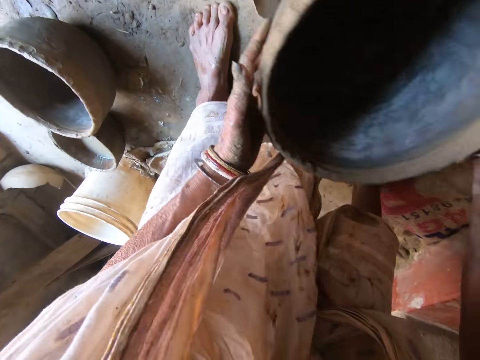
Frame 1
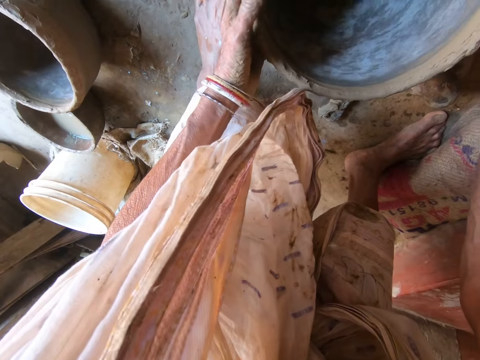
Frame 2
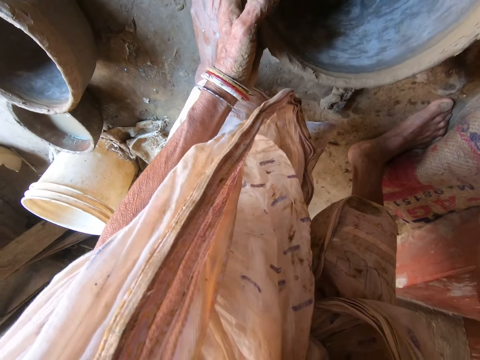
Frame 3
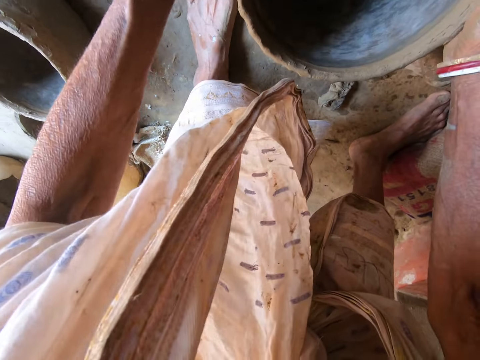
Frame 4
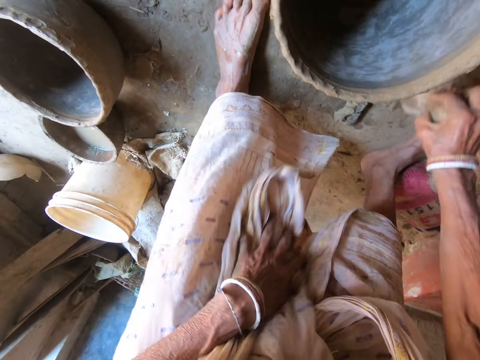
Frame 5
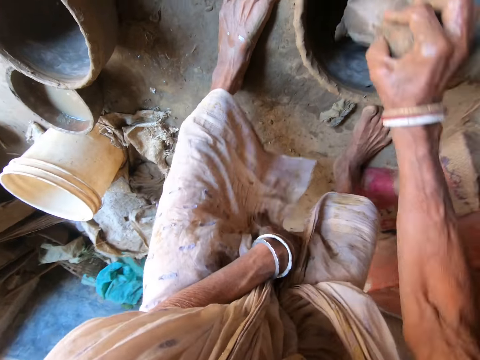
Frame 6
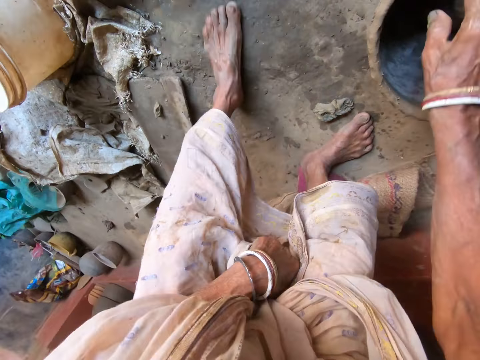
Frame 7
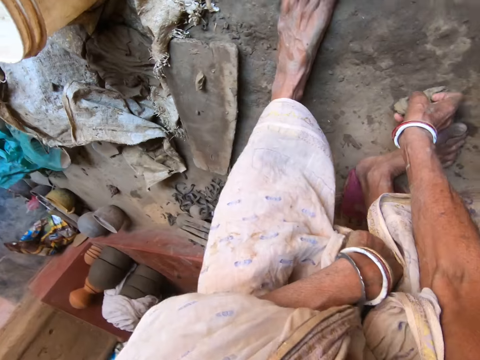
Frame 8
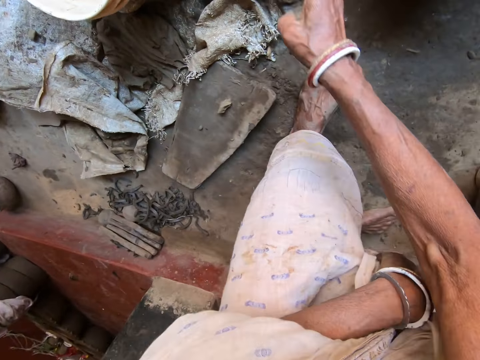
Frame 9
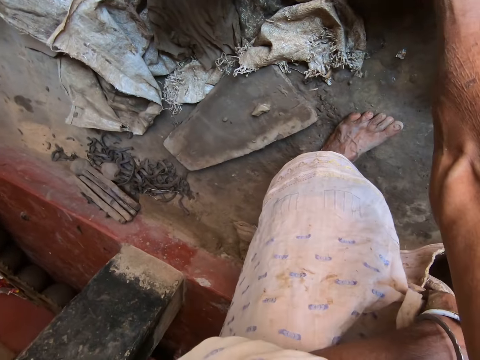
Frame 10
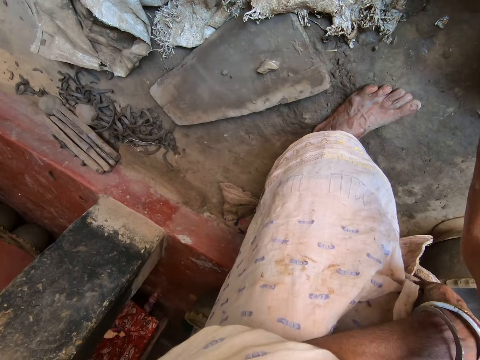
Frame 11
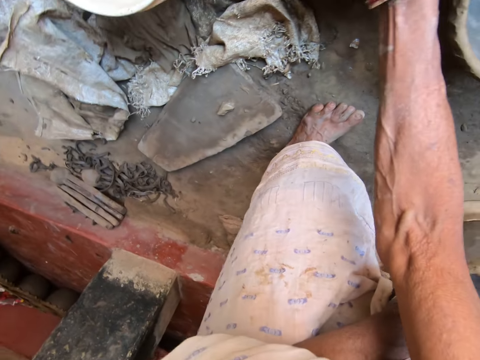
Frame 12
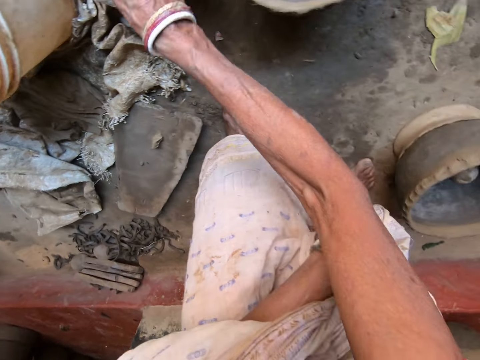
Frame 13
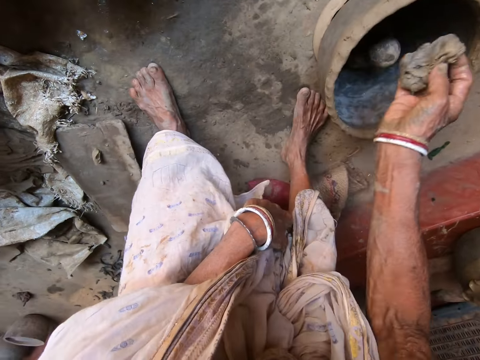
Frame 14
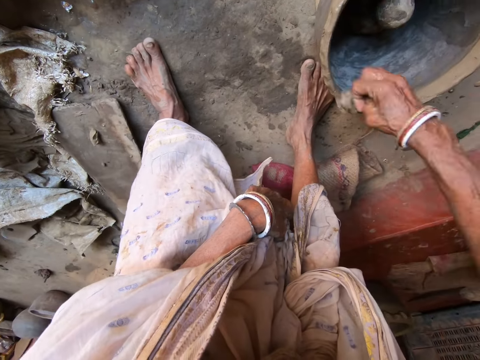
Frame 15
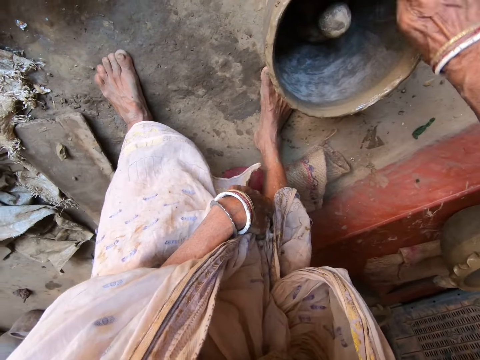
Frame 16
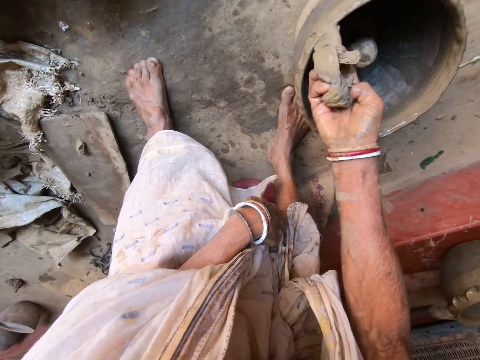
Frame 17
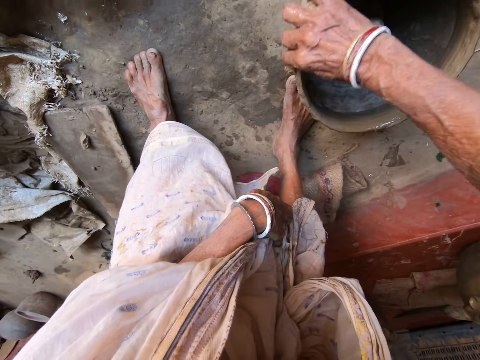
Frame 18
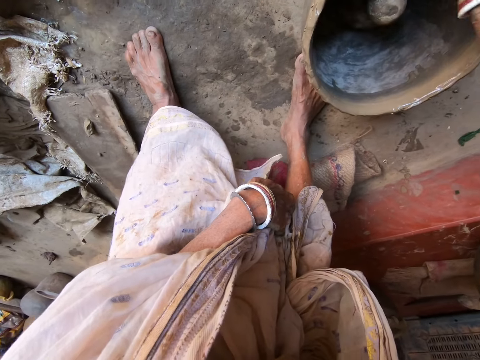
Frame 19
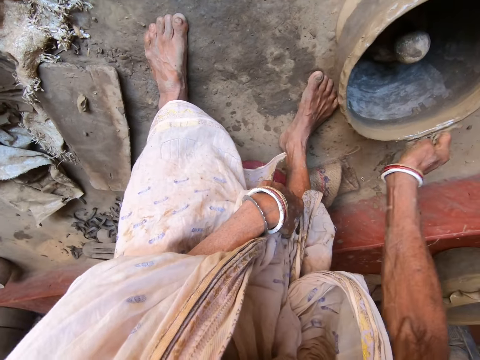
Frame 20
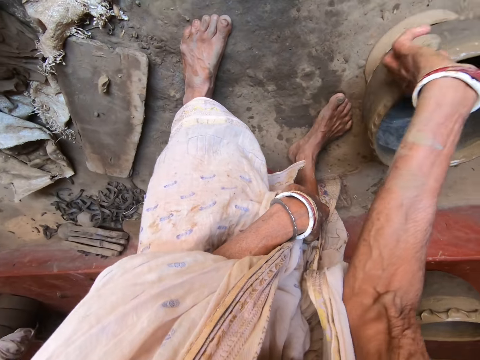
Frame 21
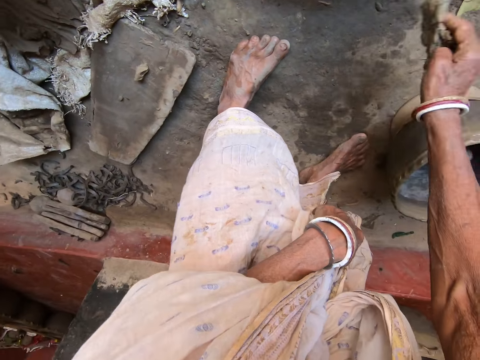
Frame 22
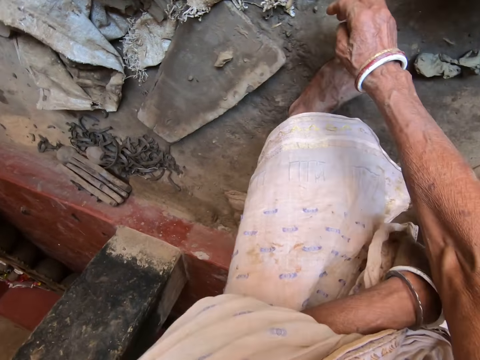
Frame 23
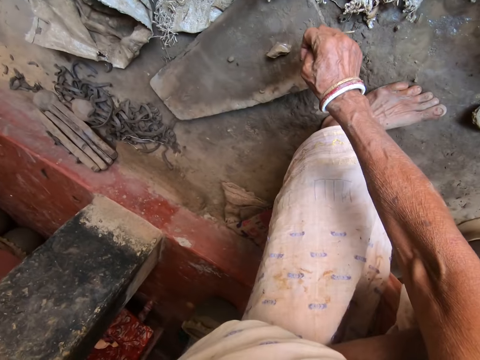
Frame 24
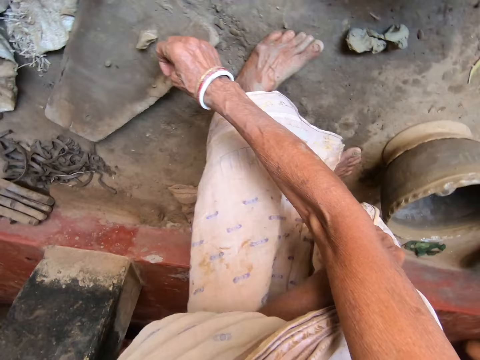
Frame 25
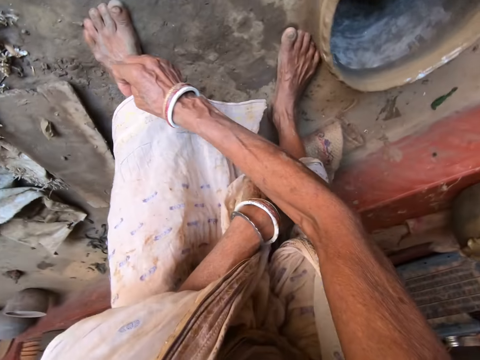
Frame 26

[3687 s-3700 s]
The camera wearer drops the pot on the frame on the floor with both hands. She picks up the molding stone from the floor with her right hand. She drops the molding stone in the pot on the floor with her right hand. She picks up the rag or piece of cloth from the floor with her right hand. She dips the piece of cloth in the water. She rubs the rag on the pot on the floor with her right hand. She drops the rag on the floor with her right hand. She places the pot on the floor.

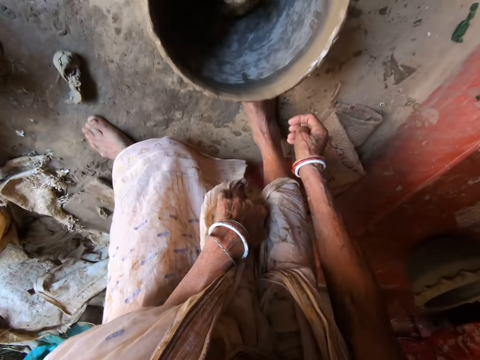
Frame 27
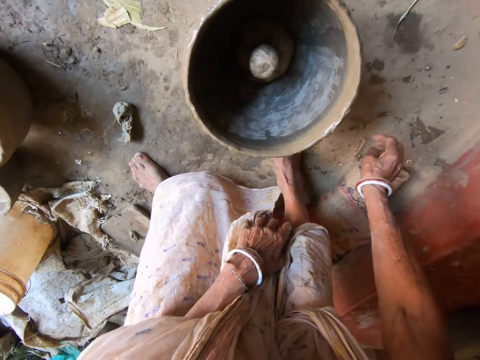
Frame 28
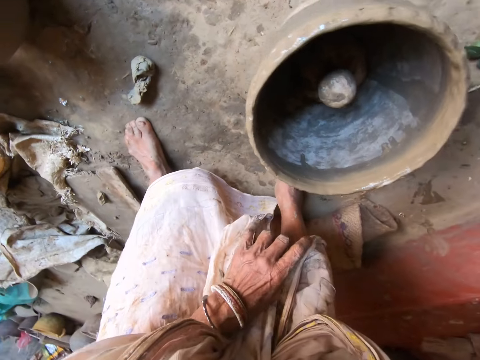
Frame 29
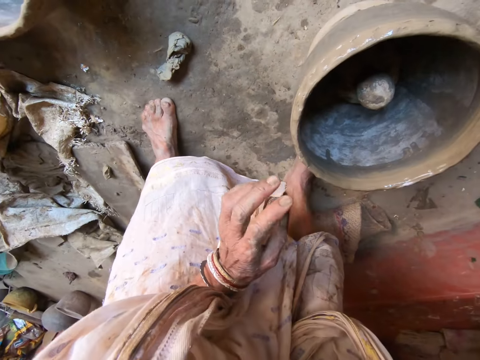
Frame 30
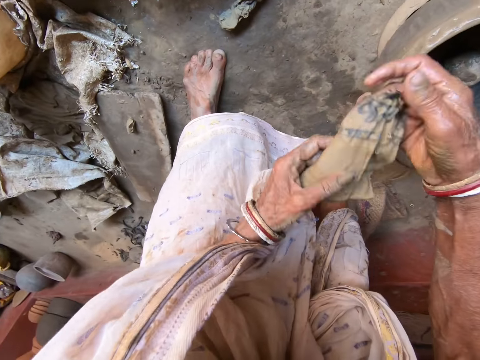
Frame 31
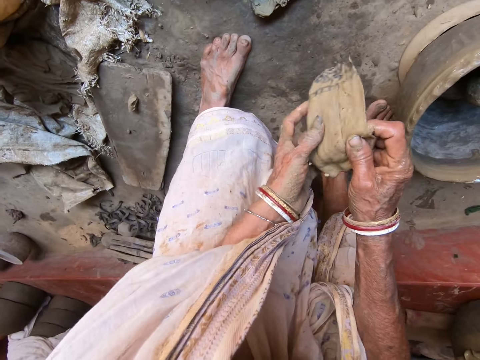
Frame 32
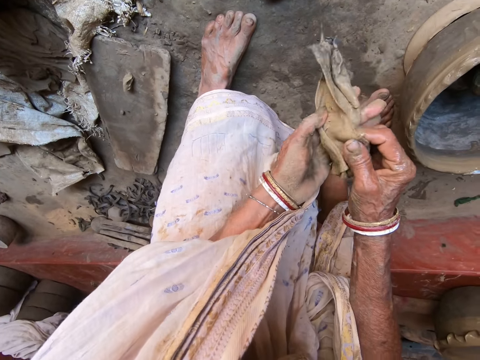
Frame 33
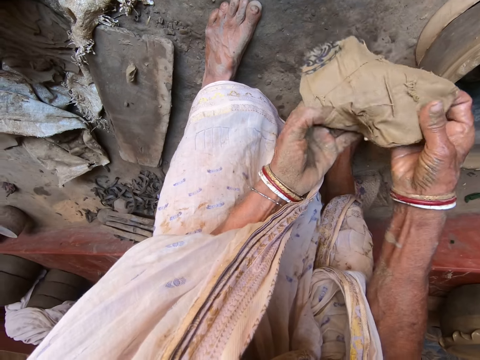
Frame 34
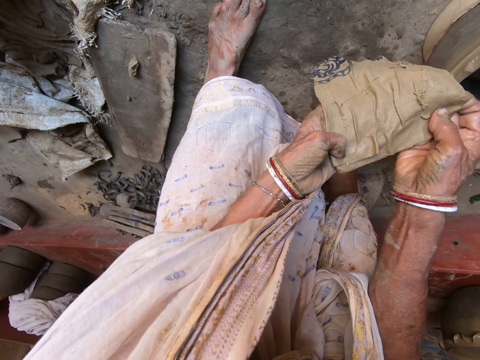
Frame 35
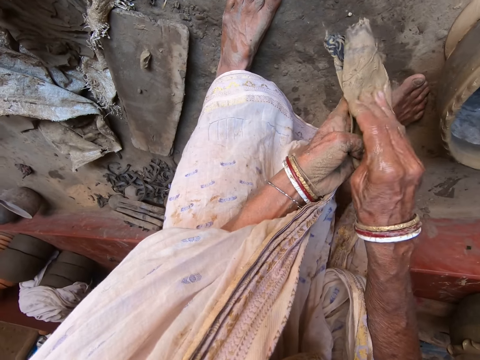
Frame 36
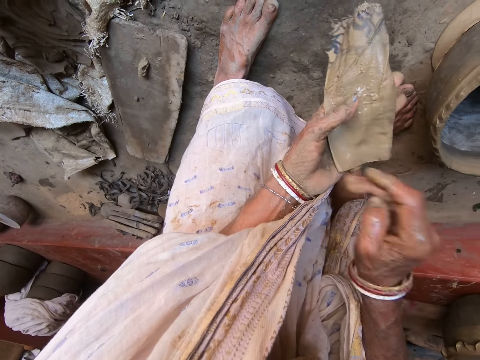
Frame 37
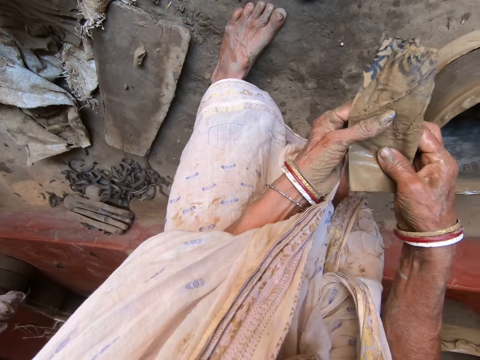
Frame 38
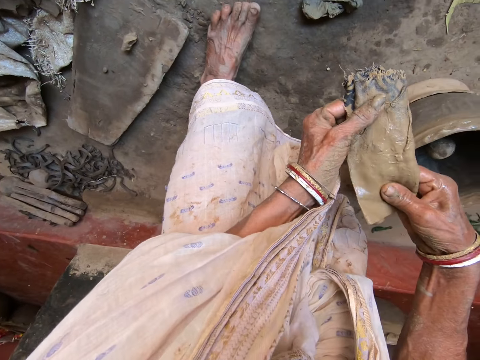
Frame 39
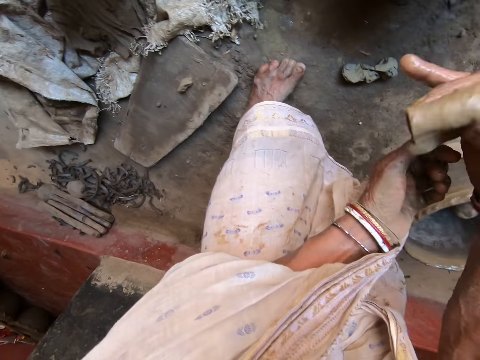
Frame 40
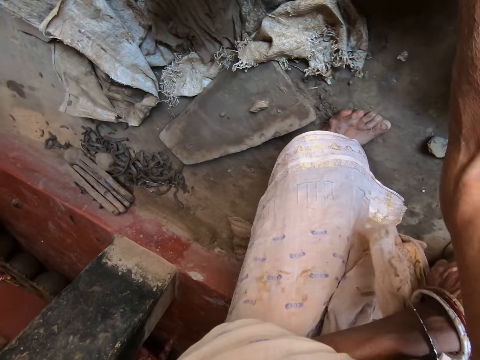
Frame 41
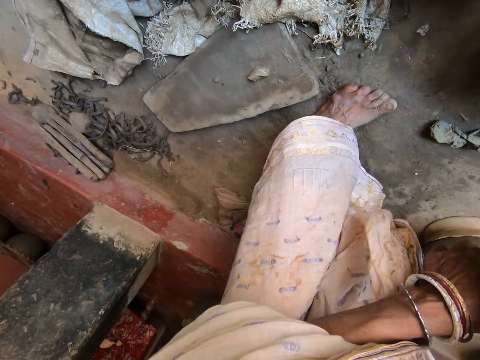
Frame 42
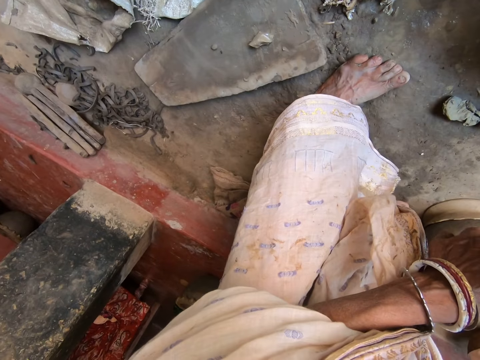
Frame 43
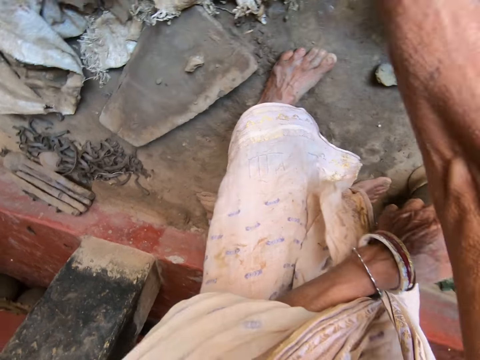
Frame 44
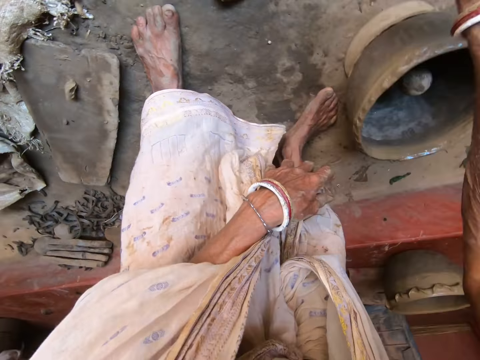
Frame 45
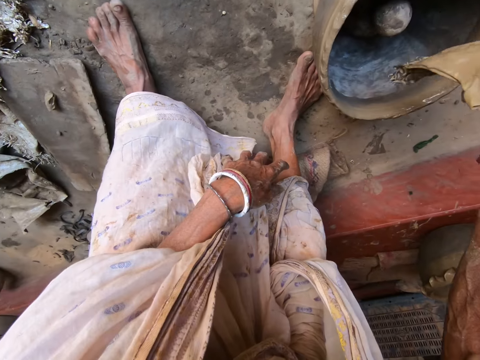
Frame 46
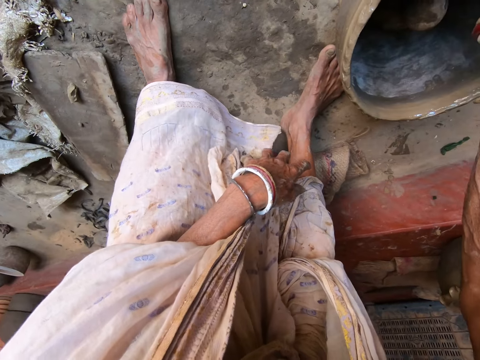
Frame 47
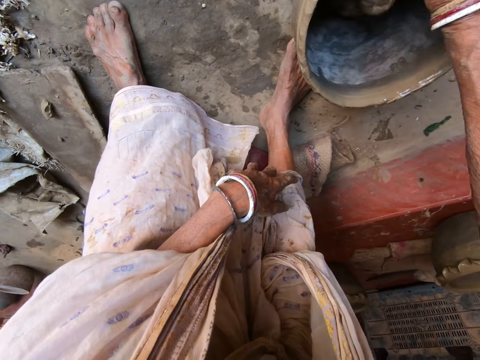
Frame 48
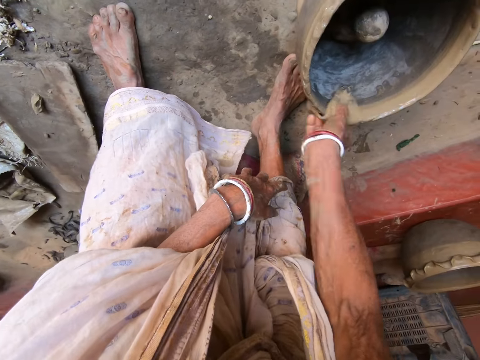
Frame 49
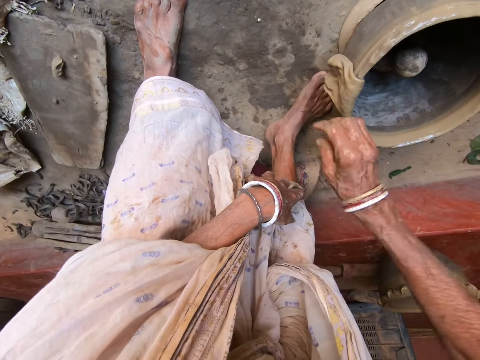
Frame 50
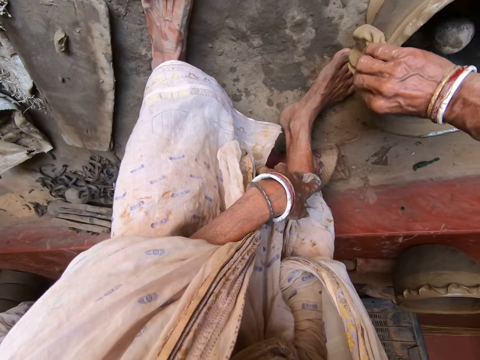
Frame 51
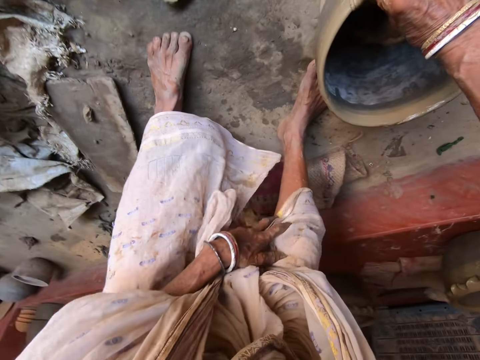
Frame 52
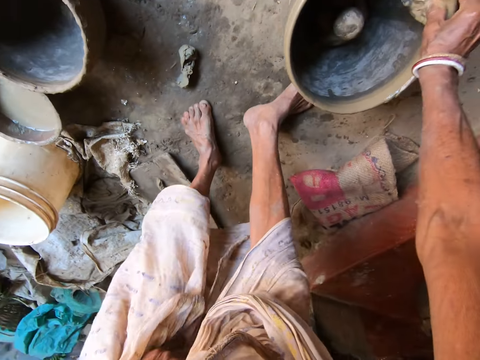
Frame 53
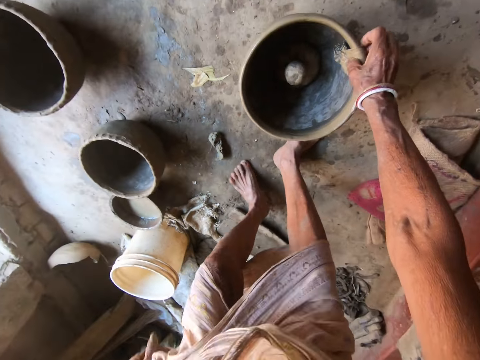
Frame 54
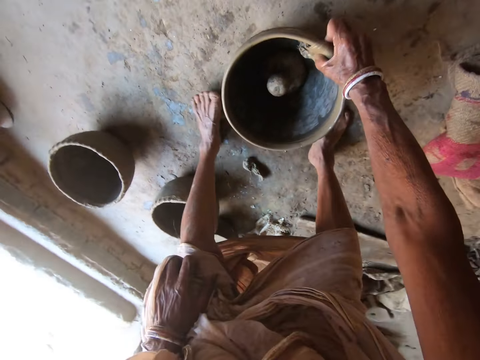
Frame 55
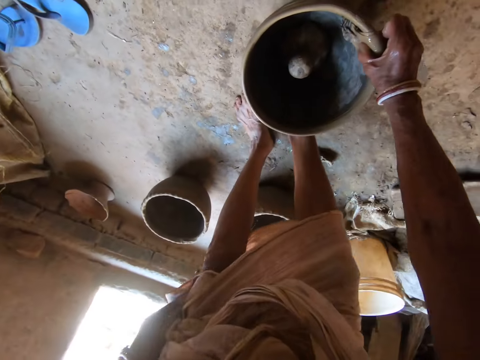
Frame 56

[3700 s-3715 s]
The camera wearer talks to a woman. The camera wearer passes the piece of cloth from her right hand to her left hand. She holds the piece of cloth with both hands. She folds the piece of cloth with both hands. She unfolds the piece of cloth. She dips the piece of cloth in the water. She cleans the pot with the piece of cloth. She molds the pot on the floor with the piece of cloth in her right hand. She fixes her kaftan. She adjusts her position.
